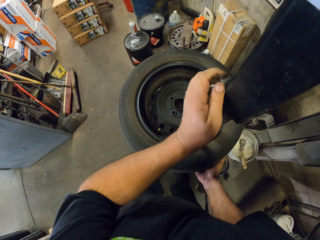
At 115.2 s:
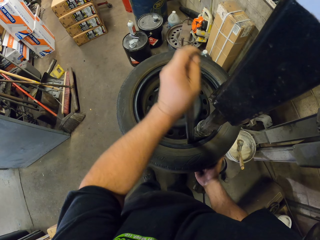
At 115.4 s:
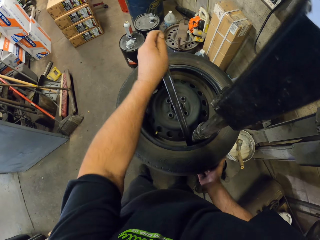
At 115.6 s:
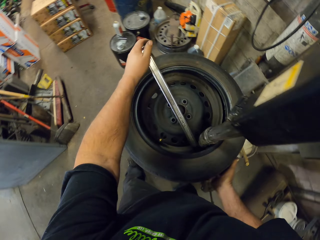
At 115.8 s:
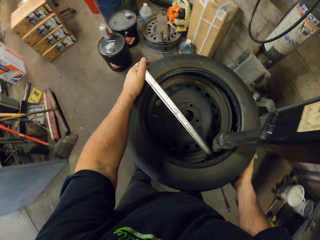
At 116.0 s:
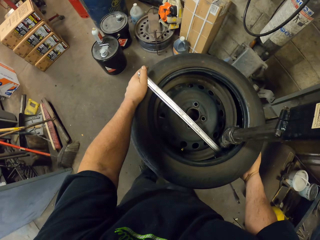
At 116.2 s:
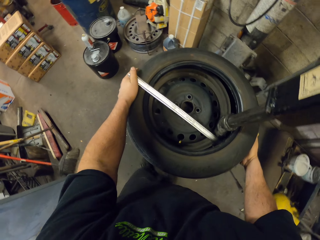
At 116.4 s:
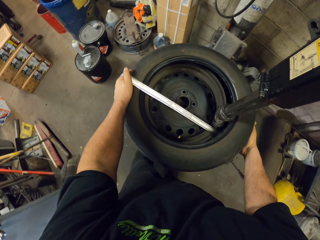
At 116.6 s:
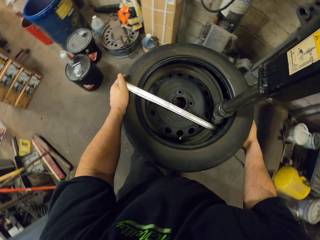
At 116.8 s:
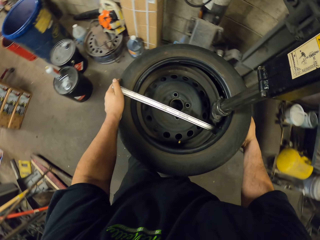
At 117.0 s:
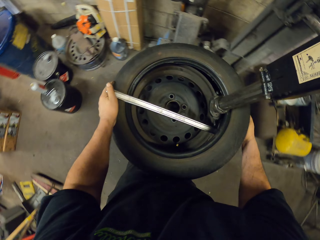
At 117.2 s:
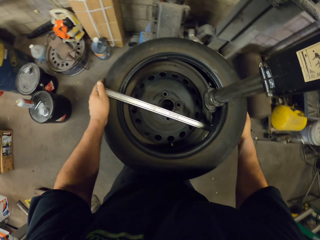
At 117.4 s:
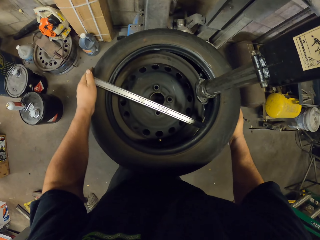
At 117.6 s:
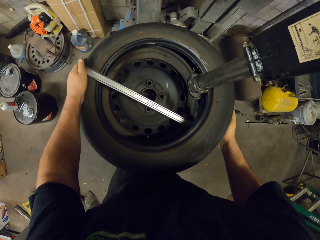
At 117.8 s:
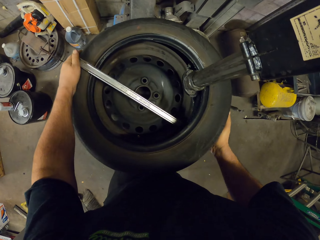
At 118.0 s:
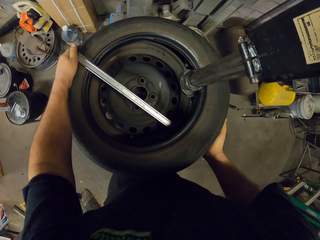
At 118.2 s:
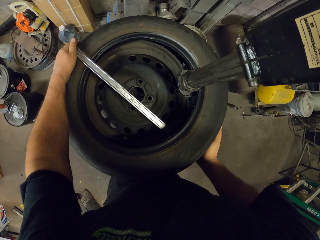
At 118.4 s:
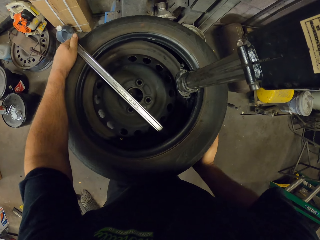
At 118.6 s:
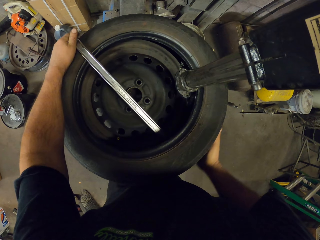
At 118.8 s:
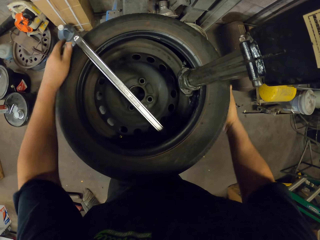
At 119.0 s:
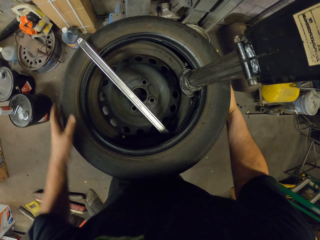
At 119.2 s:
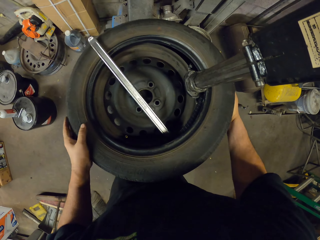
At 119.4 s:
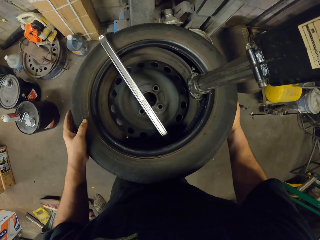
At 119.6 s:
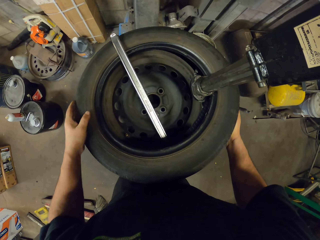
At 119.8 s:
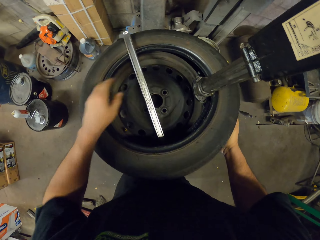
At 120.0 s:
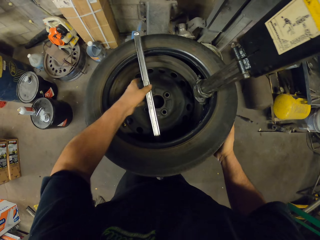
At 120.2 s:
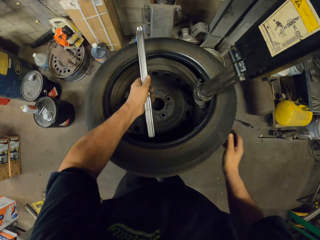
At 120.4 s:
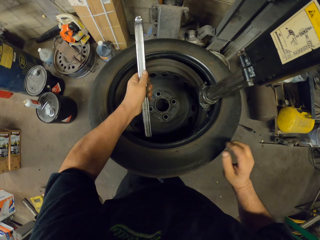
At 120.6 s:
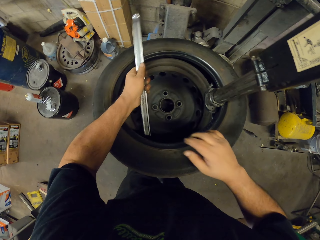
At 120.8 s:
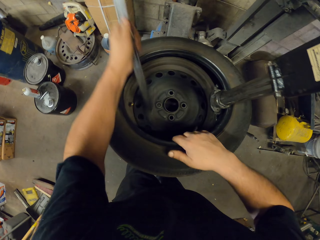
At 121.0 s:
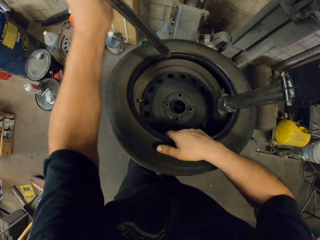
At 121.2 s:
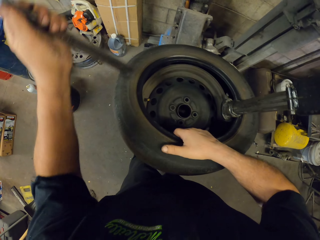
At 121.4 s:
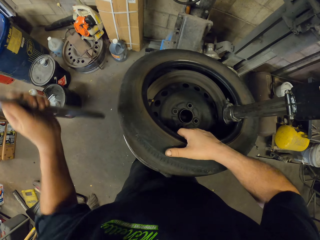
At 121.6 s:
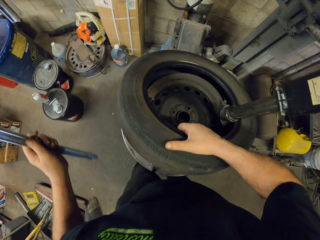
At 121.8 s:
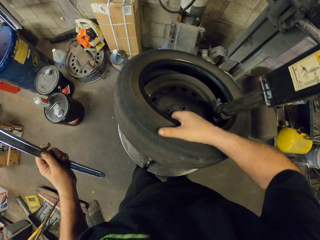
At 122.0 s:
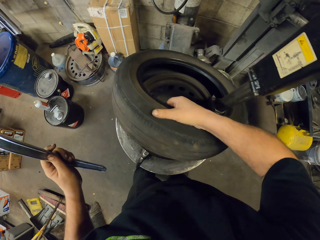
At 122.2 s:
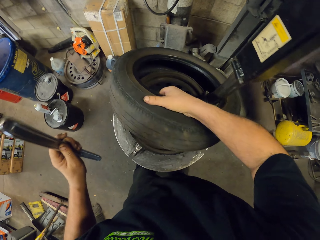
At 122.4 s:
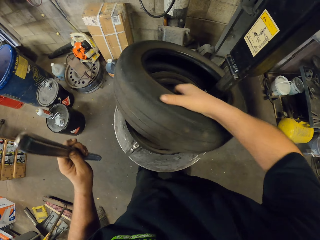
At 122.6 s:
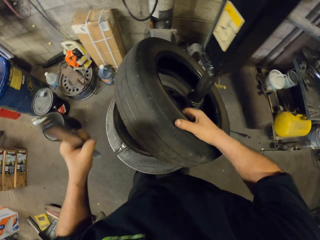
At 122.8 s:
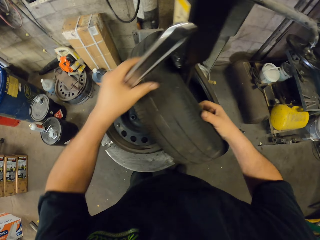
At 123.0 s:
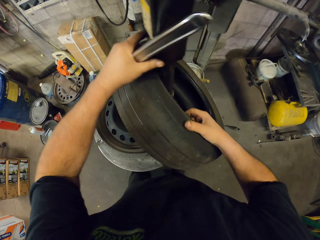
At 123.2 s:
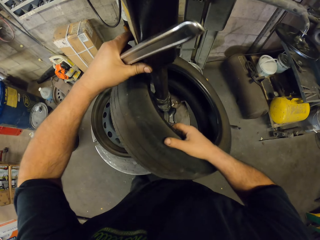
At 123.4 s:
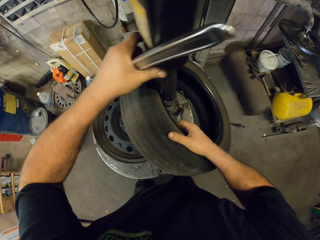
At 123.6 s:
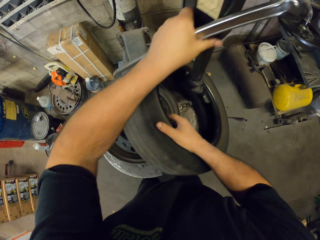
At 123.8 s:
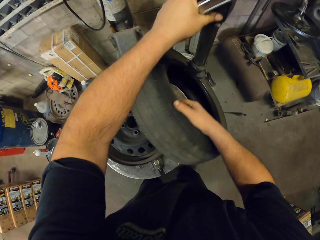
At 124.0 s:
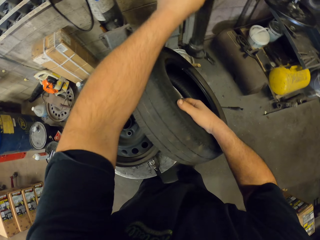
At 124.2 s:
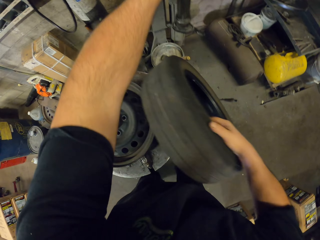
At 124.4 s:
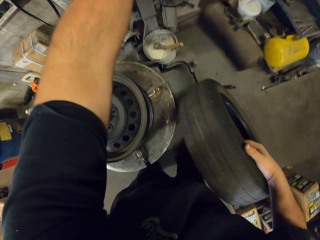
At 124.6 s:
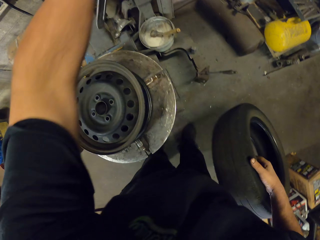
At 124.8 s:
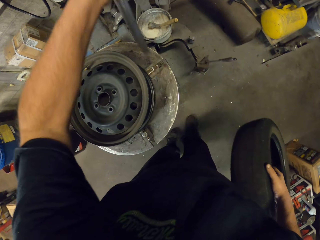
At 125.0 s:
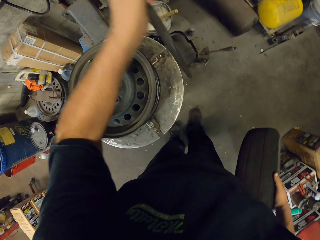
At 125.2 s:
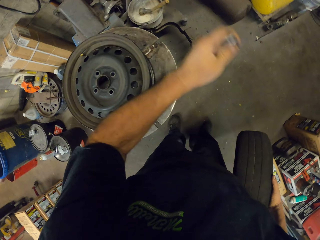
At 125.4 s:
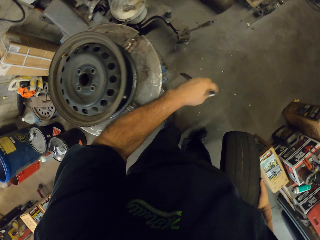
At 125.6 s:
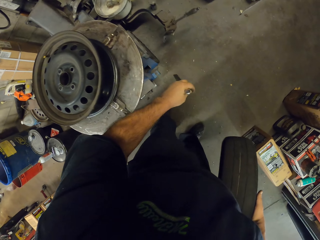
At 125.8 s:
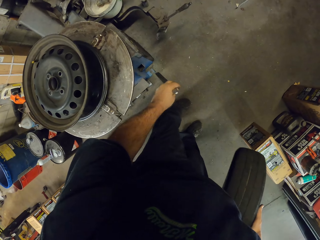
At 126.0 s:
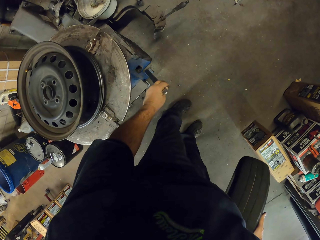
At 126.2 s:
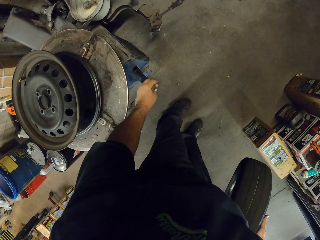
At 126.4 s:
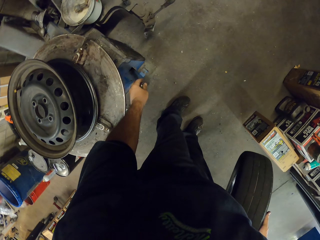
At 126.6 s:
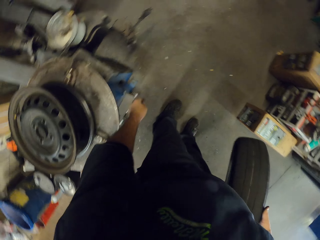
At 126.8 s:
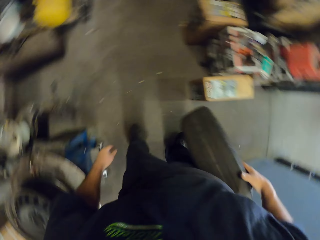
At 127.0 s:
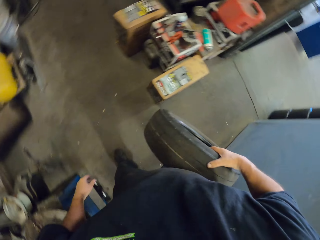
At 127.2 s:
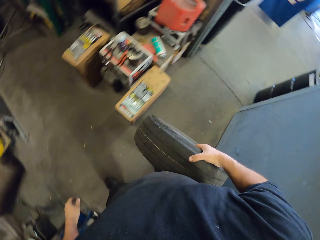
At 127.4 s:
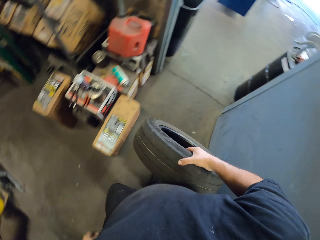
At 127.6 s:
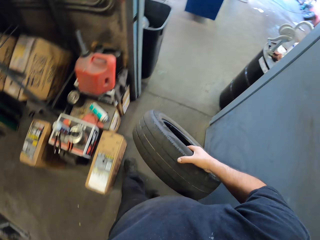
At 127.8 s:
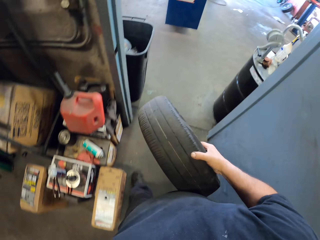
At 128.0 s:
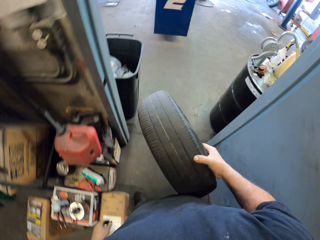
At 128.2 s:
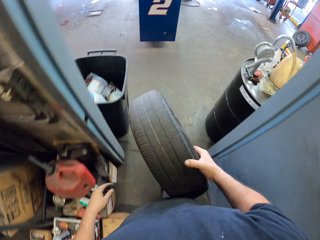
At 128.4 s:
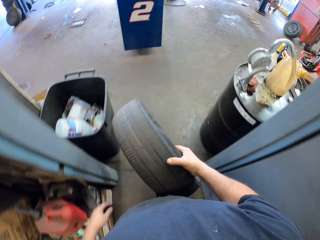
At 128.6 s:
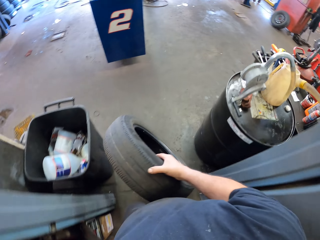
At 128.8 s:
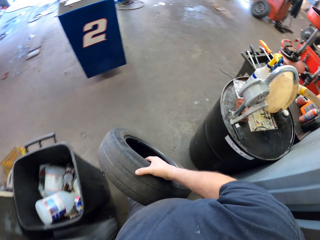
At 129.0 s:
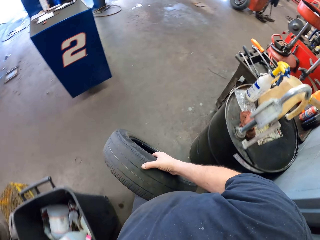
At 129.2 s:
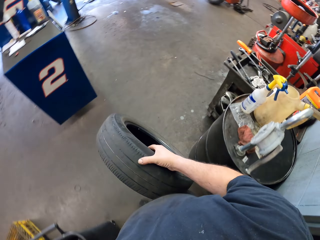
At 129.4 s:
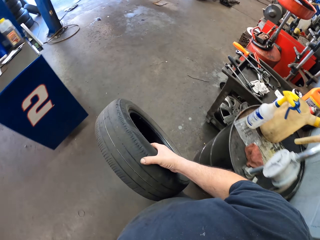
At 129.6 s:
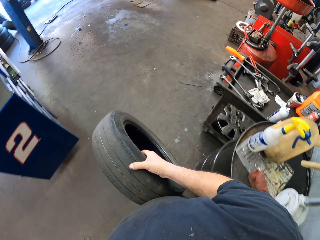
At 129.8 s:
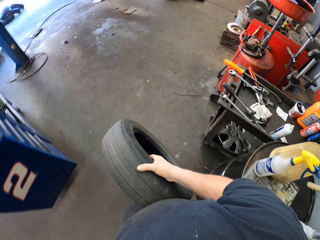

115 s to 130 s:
The camera wearer removes the tire from the rim with the steel bar and rotates the tire. They remove the iron set removal tire on the rim. They pull the tire from the rim with hands. They push the arm on an alignment wheel machine. They move the tire mounting. They put the iron set removal tire on the floor. They carry the tire and walk across the garage.

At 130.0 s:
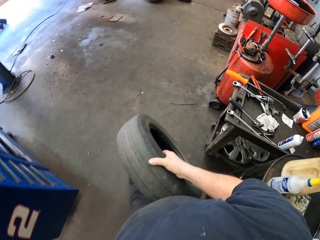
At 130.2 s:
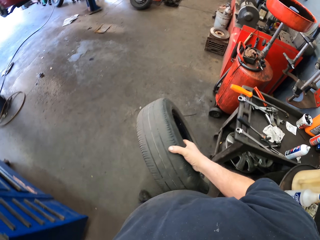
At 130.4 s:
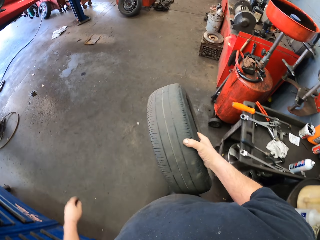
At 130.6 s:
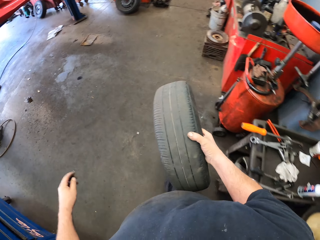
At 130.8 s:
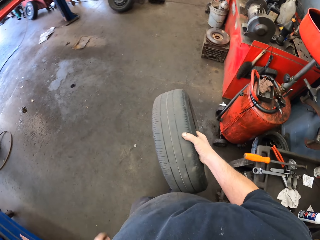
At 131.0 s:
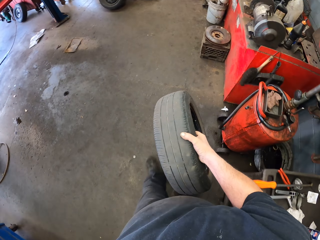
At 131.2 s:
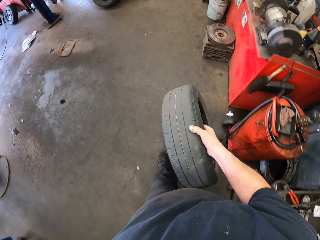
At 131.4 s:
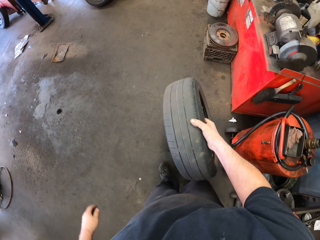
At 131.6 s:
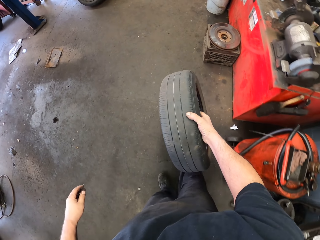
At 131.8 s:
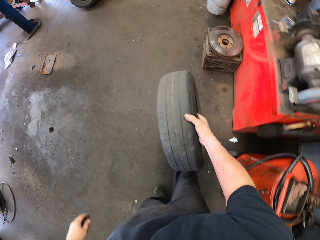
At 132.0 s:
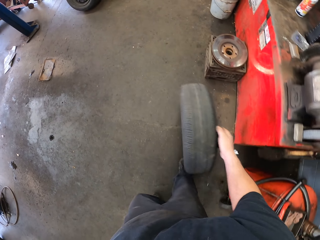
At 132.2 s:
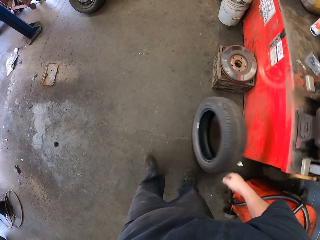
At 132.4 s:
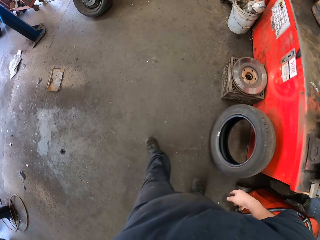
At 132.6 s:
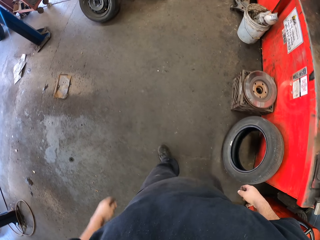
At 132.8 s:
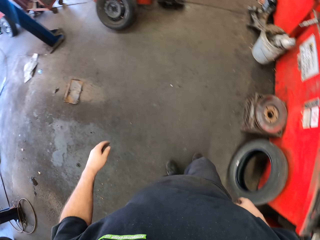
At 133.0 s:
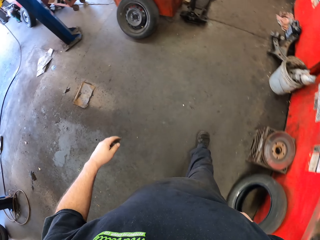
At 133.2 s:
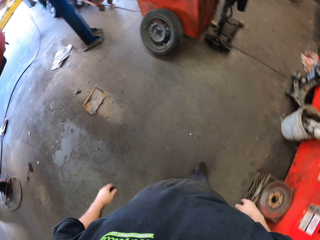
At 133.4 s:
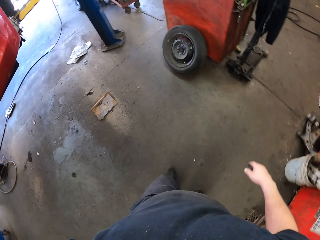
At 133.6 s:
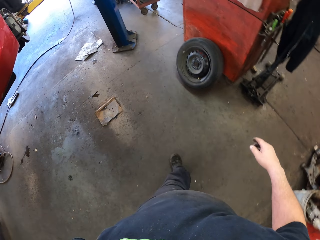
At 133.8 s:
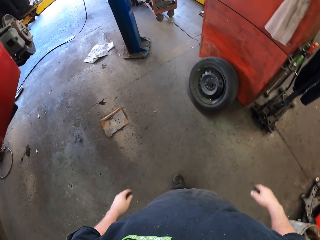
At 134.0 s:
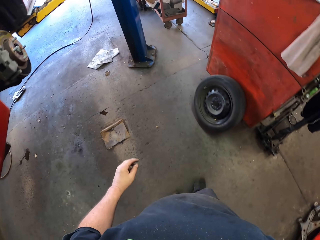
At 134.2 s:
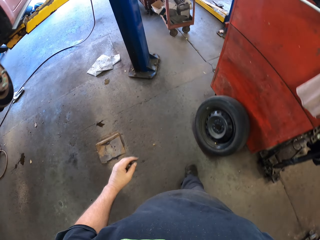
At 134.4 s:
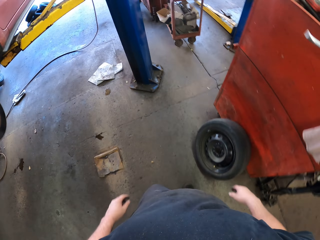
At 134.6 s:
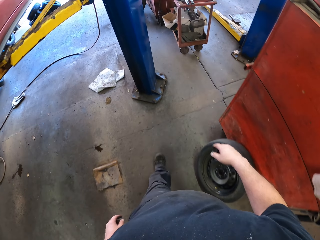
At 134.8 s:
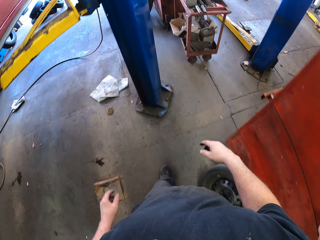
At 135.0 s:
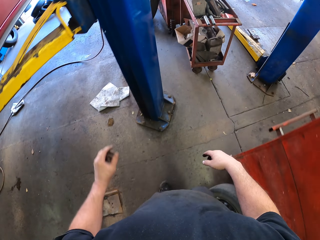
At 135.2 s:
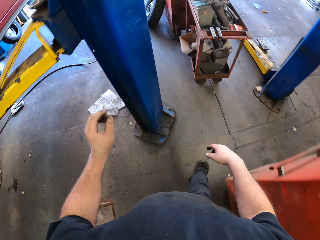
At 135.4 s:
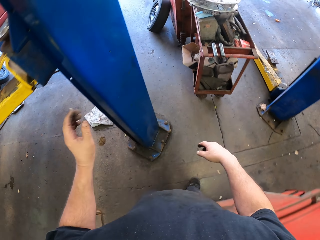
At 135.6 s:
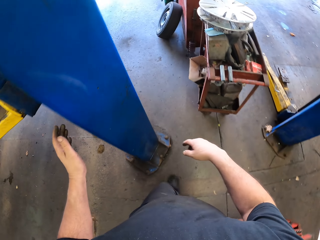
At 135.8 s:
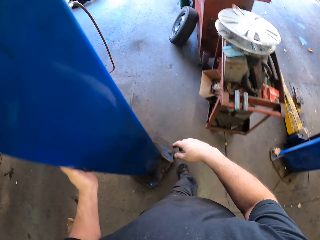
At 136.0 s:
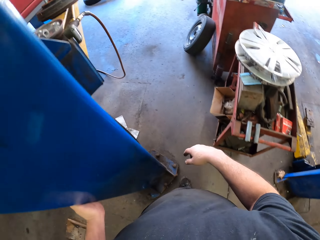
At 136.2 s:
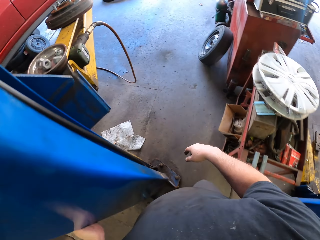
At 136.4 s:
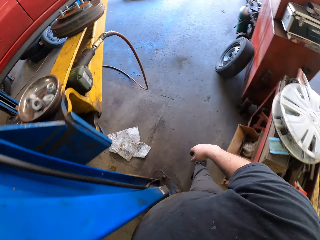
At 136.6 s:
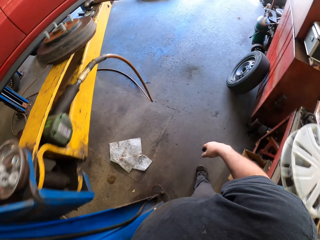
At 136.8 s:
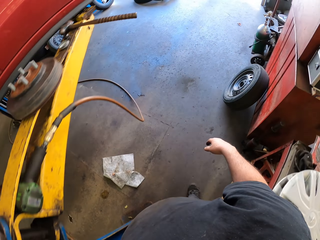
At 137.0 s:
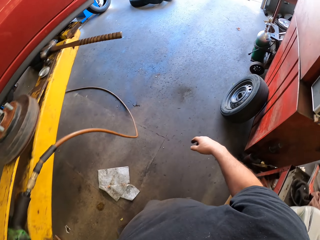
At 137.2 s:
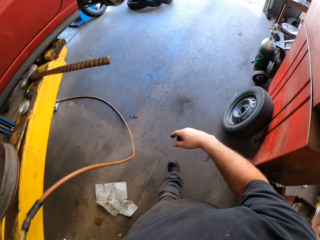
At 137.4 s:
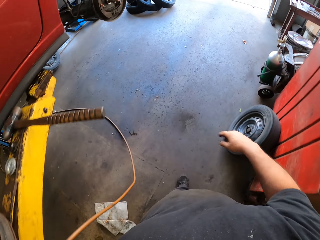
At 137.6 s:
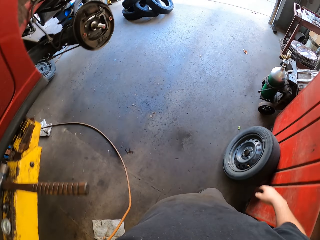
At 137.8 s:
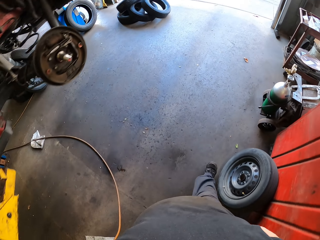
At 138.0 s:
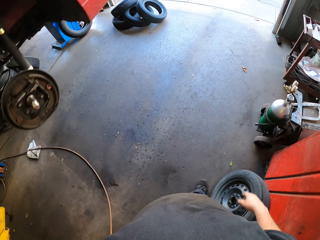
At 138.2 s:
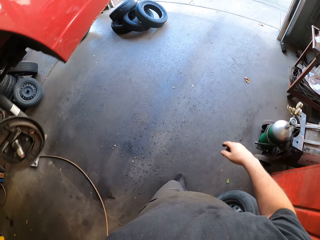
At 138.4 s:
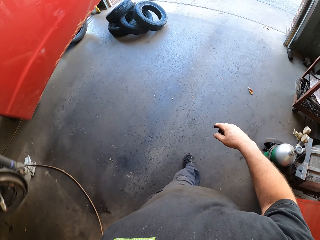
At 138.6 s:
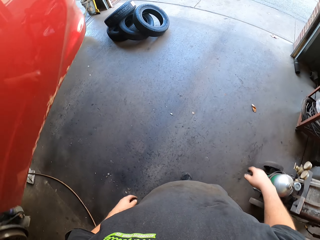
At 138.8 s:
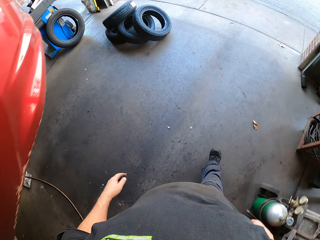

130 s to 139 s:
The camera wearer drops the tire on the floor. They walk across the garage.
